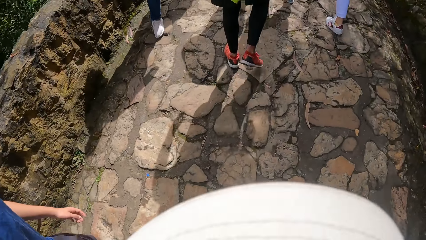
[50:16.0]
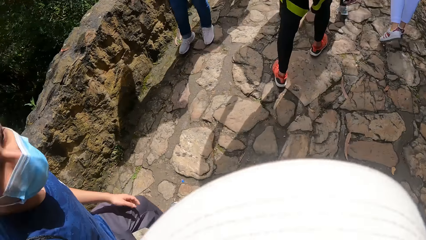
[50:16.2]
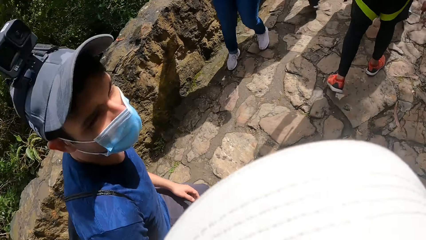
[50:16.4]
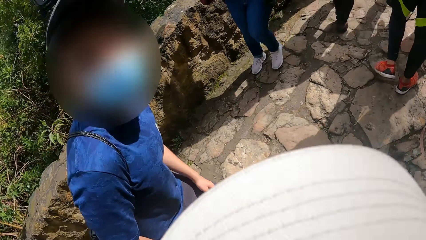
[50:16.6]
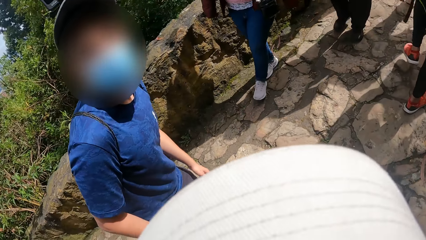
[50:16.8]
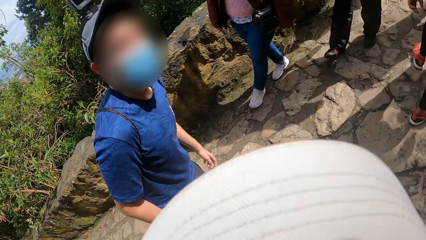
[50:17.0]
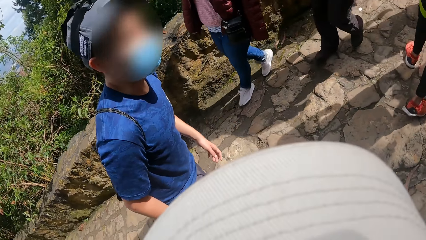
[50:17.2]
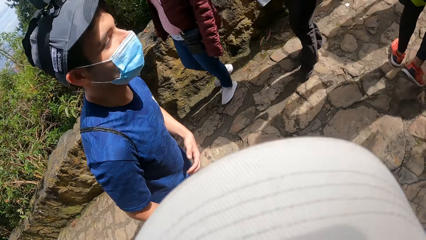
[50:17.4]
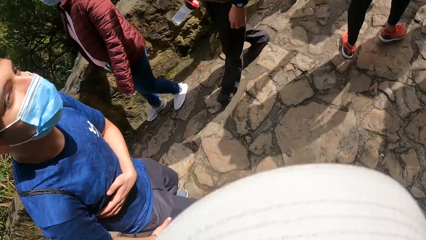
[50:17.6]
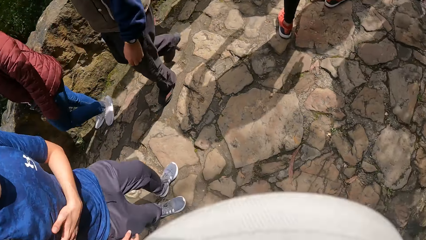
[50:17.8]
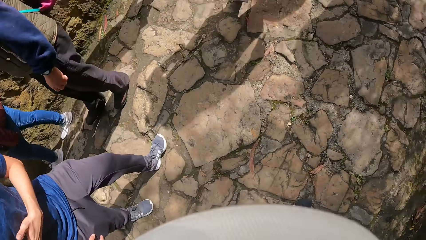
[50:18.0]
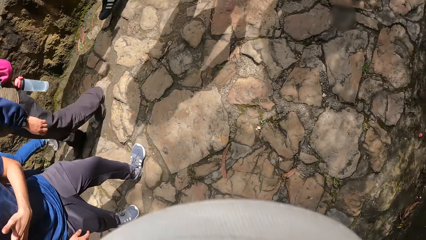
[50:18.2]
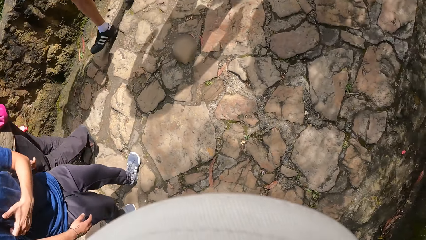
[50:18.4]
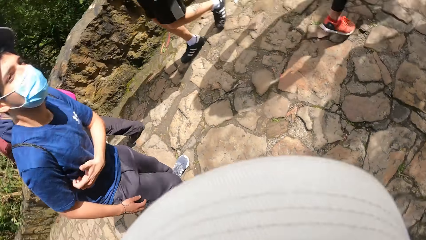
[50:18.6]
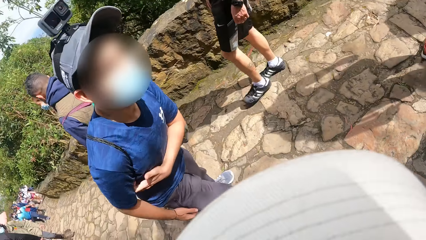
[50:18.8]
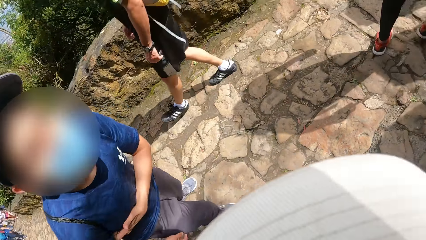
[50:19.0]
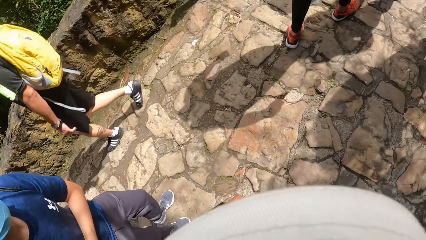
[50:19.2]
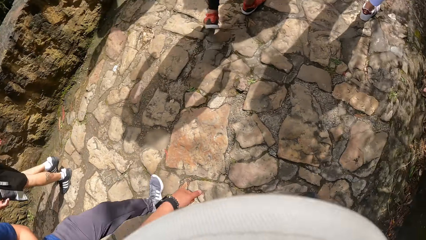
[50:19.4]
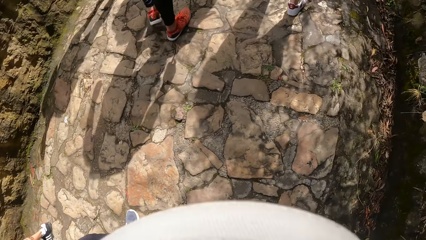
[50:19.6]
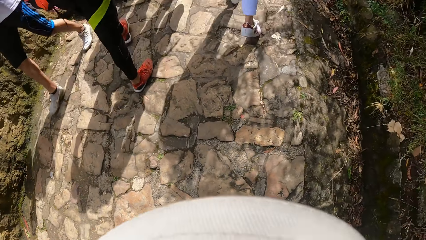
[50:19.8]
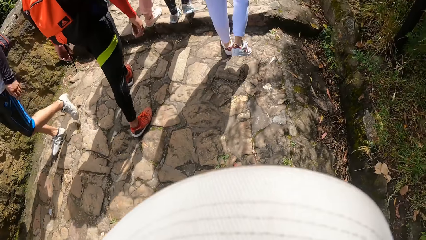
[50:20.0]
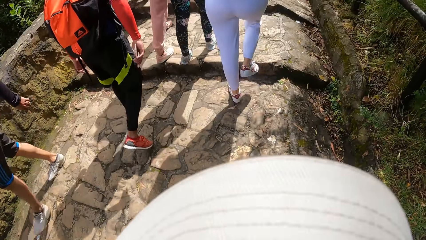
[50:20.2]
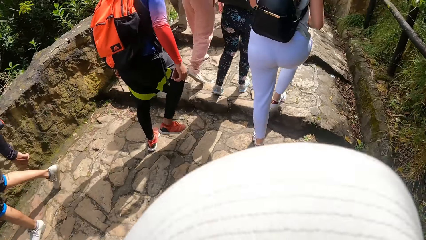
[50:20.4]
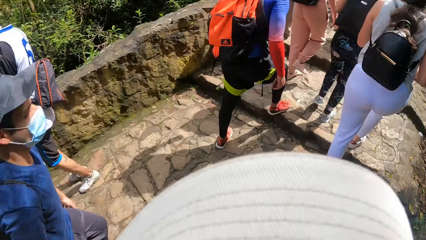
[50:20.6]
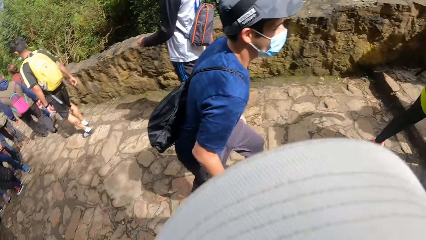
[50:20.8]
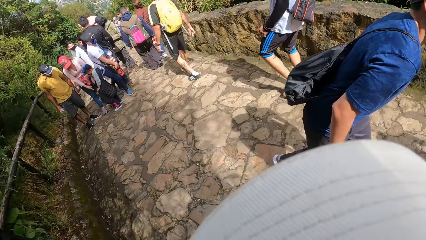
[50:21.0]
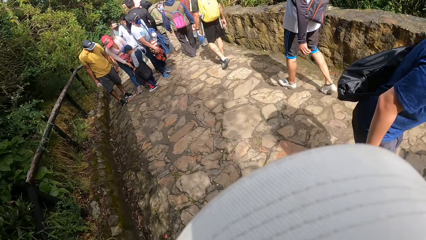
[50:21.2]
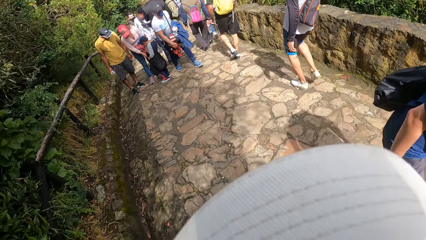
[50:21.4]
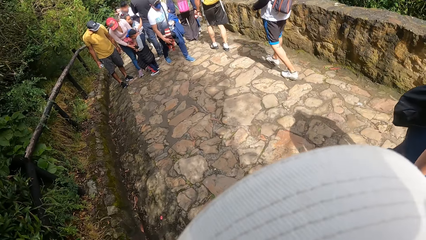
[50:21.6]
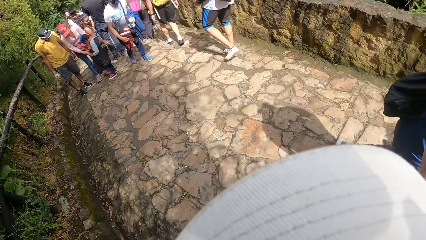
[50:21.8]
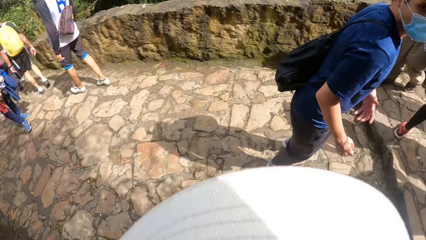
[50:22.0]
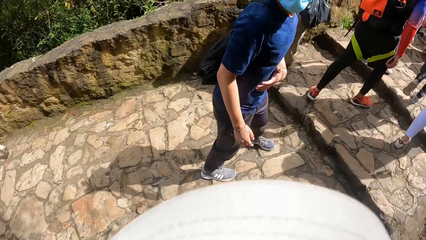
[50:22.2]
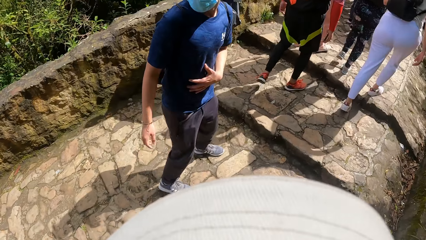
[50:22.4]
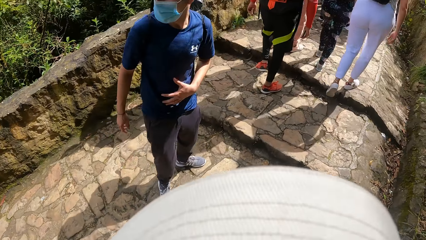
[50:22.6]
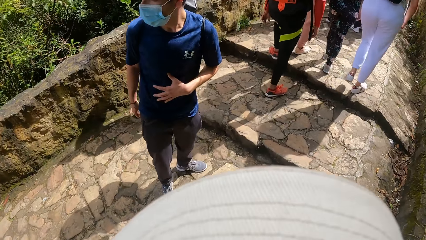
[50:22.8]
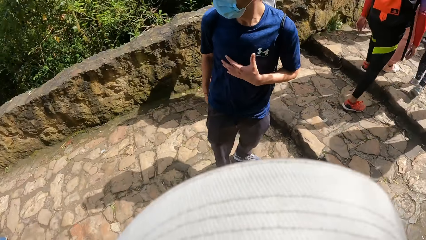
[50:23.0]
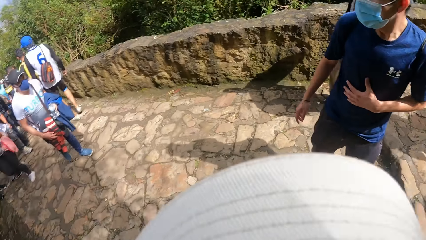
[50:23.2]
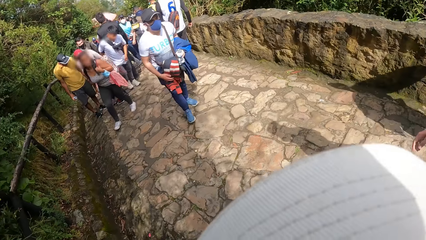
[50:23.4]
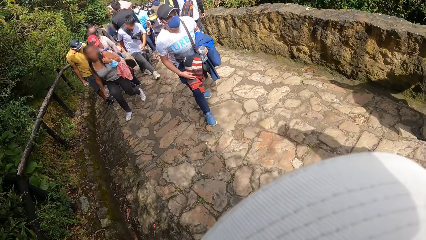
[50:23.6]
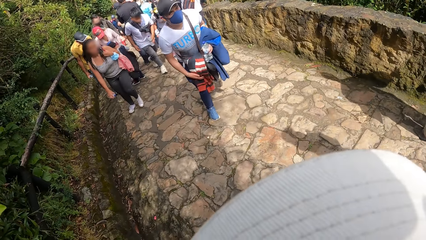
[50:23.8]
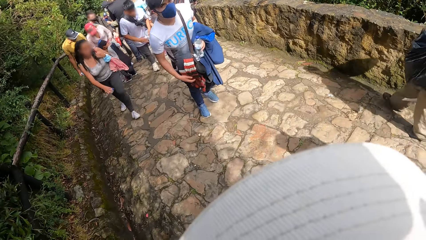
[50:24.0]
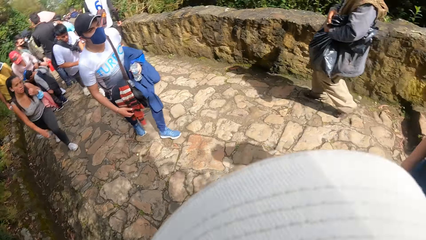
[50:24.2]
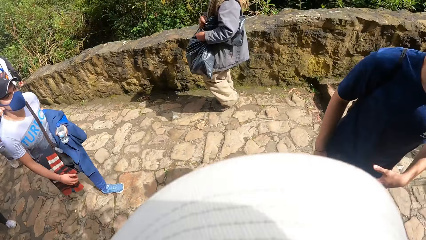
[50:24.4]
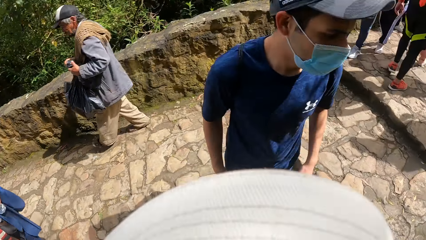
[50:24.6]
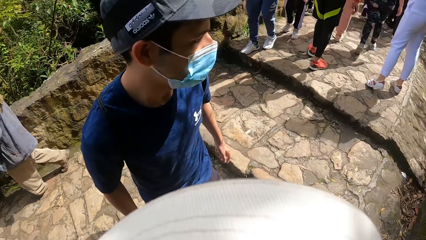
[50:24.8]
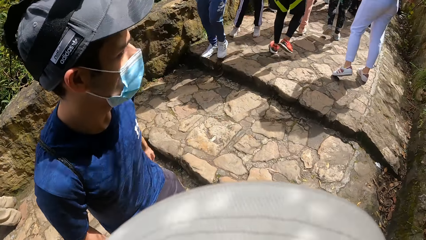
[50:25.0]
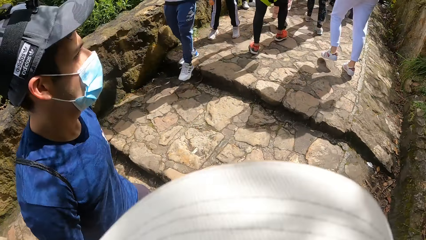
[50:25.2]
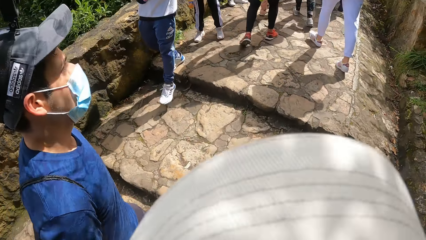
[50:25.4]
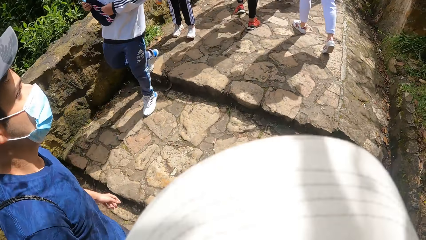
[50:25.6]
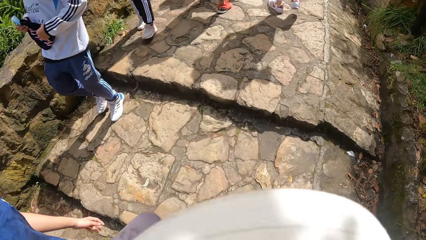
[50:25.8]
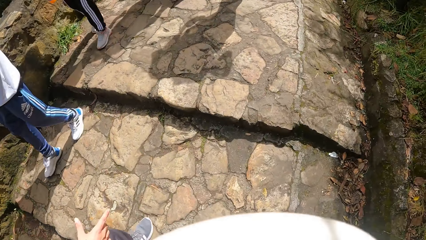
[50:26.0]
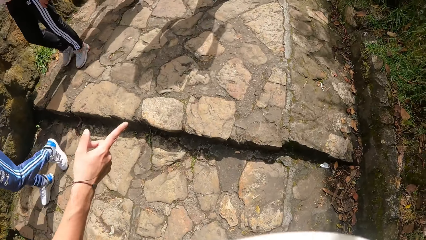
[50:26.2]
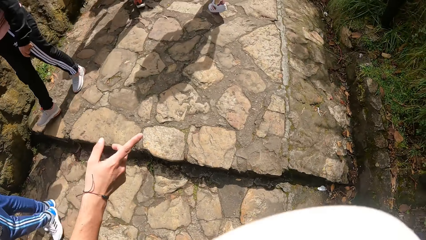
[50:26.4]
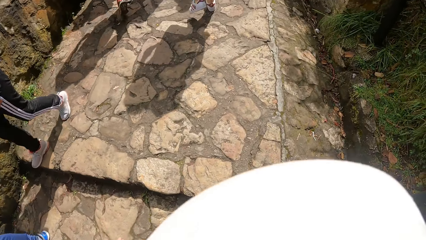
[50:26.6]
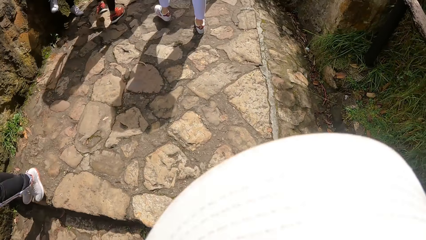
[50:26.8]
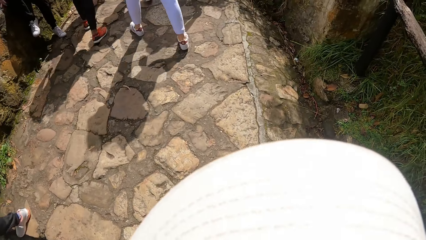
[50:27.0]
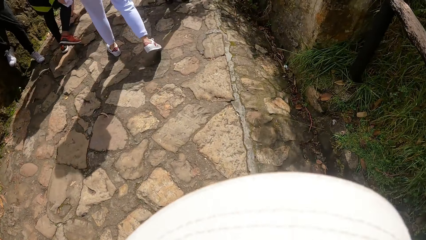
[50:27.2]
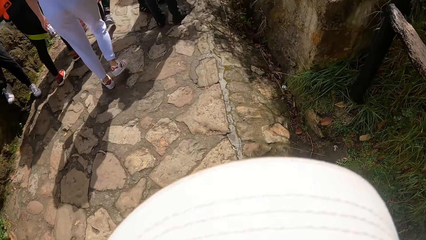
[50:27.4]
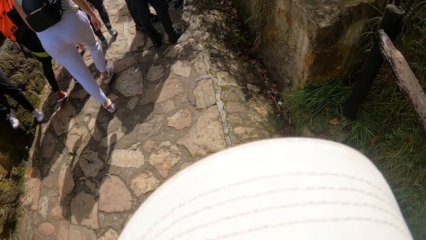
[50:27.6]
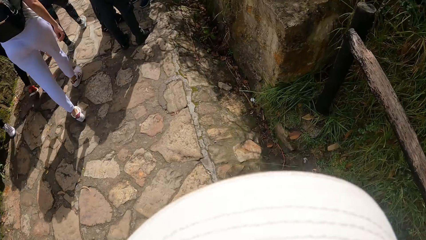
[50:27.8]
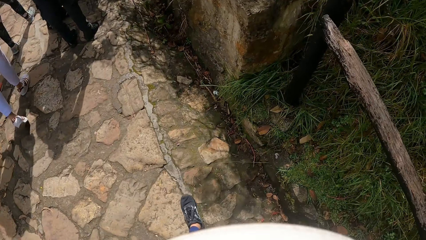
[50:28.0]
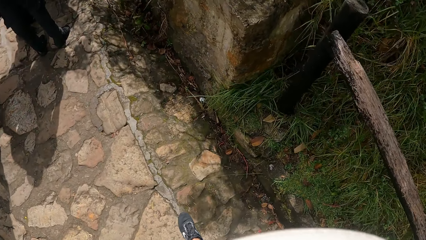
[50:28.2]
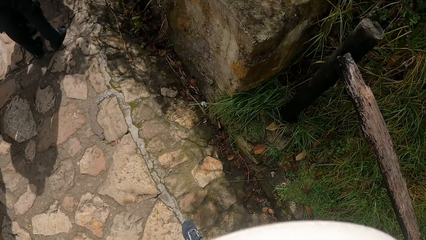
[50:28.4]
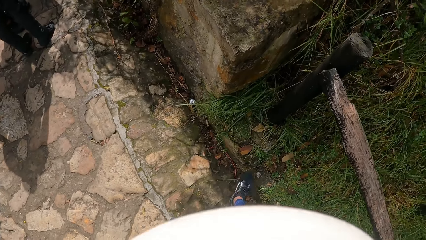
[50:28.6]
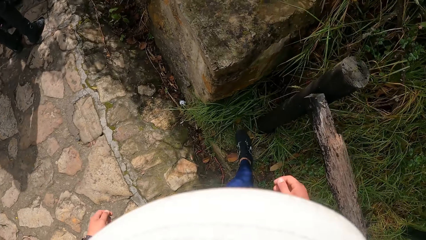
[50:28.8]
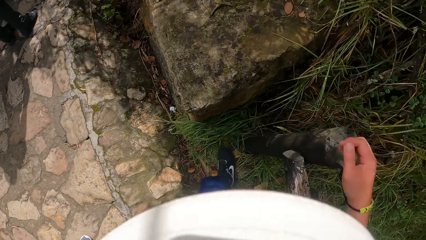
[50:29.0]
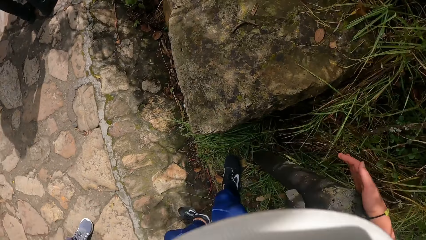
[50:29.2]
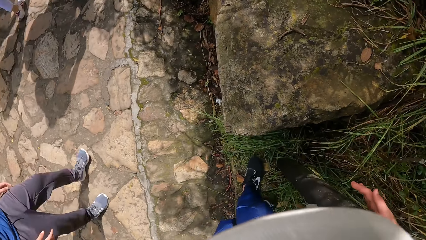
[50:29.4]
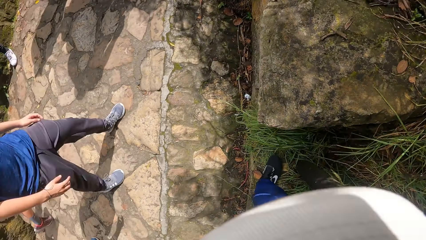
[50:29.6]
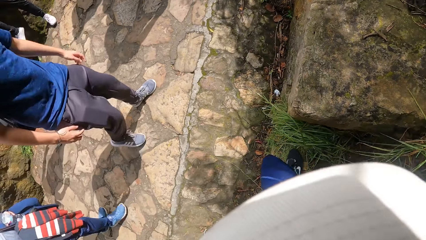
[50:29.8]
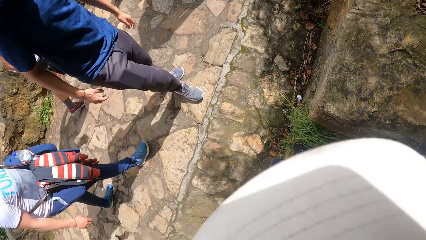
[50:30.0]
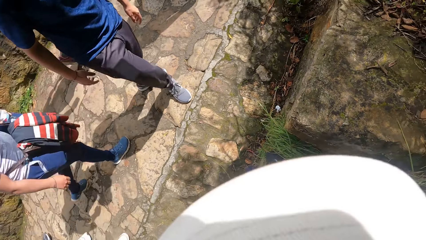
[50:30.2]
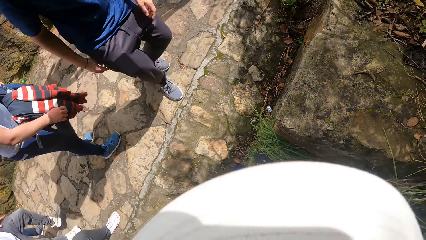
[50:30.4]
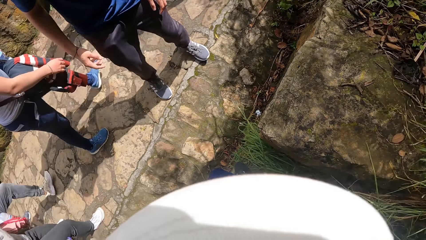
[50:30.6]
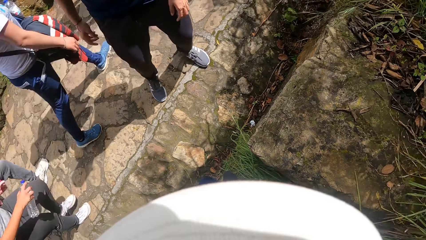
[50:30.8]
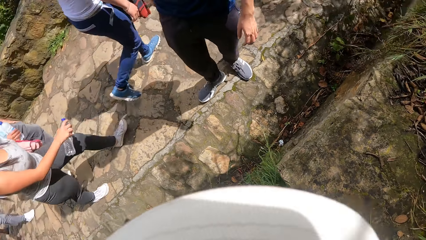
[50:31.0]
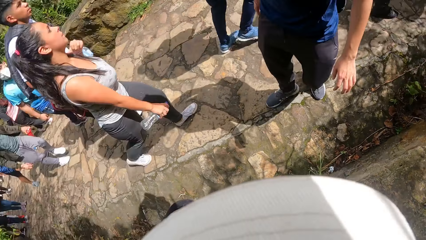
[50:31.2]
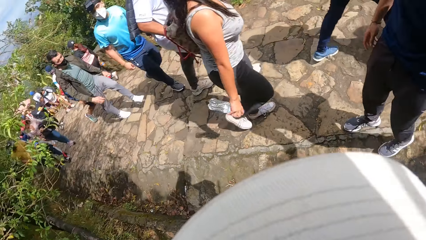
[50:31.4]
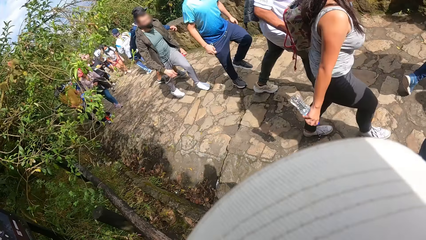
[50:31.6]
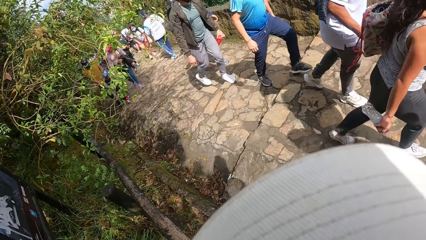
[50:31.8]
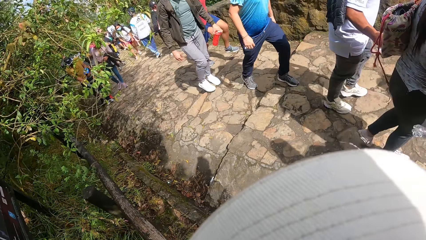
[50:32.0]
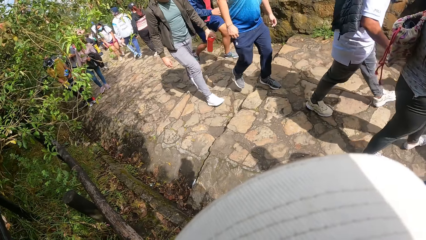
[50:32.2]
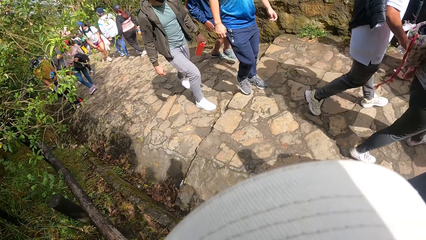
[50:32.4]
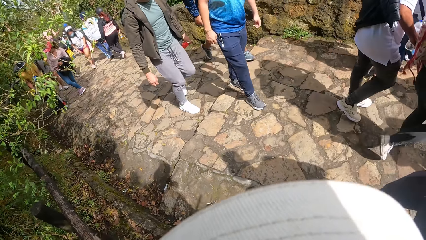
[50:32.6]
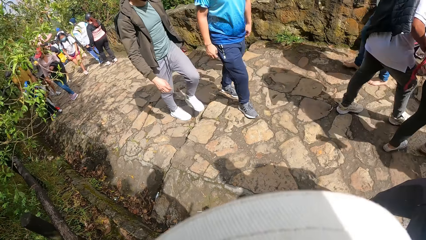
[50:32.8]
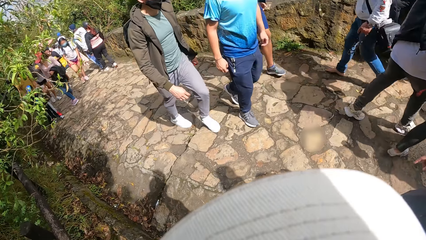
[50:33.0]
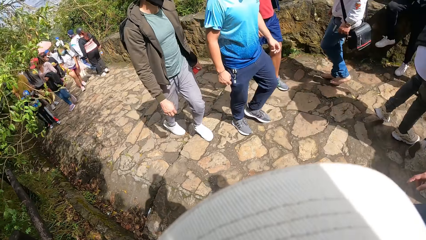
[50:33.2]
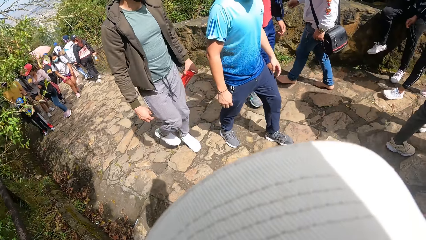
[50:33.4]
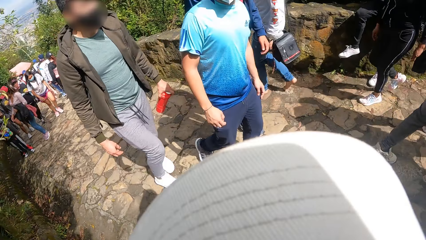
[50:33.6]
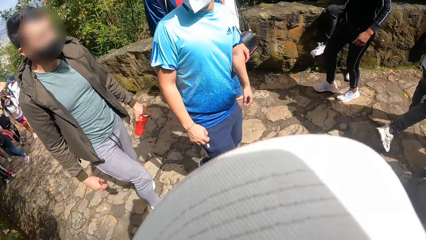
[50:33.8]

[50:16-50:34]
The camera wearer looks back. They walk up a step. They walk up a step again. They step aside and hold the wooden rail. They look back.
